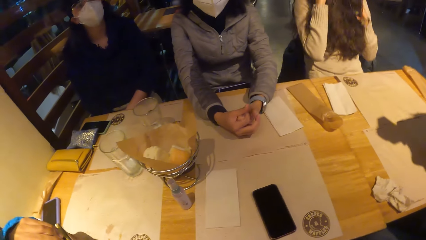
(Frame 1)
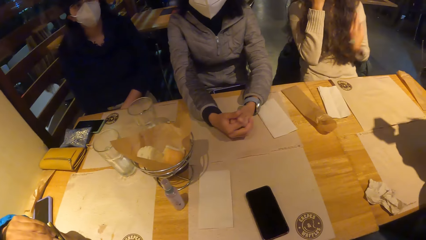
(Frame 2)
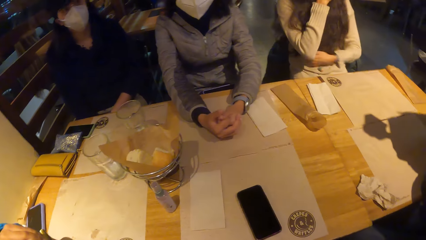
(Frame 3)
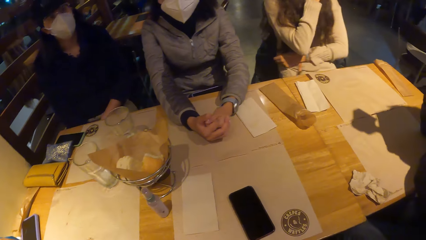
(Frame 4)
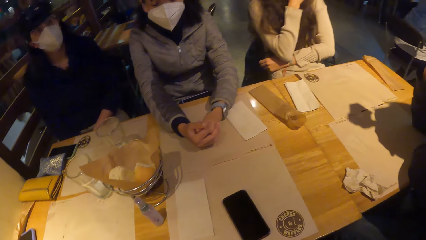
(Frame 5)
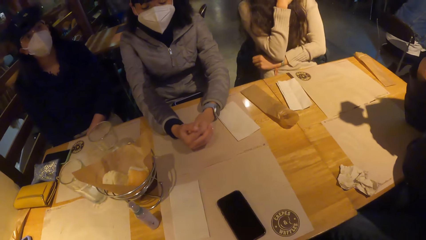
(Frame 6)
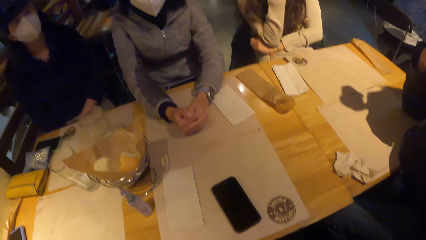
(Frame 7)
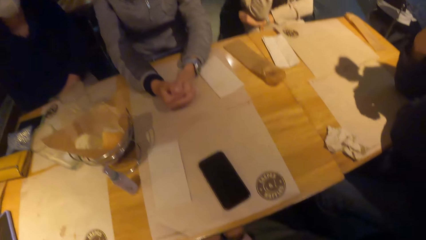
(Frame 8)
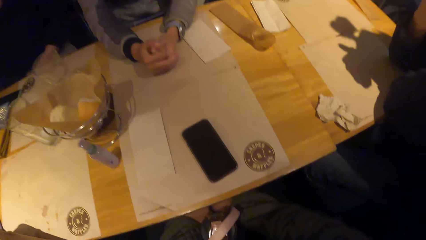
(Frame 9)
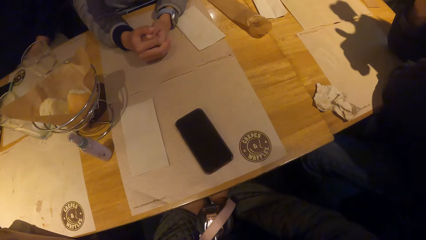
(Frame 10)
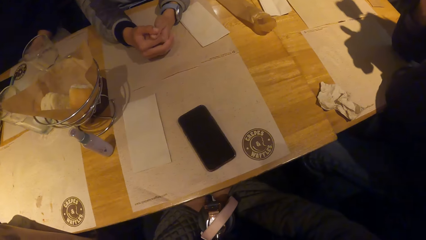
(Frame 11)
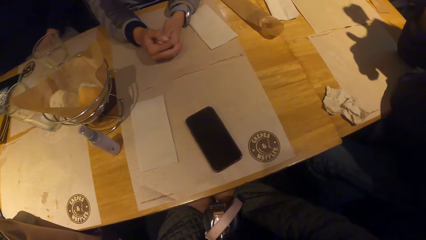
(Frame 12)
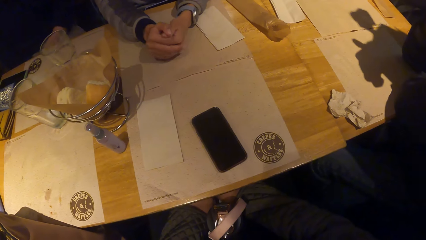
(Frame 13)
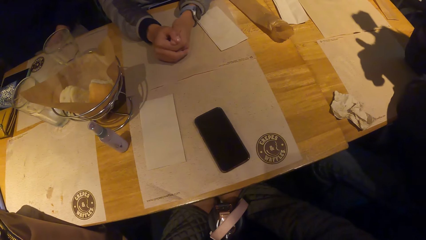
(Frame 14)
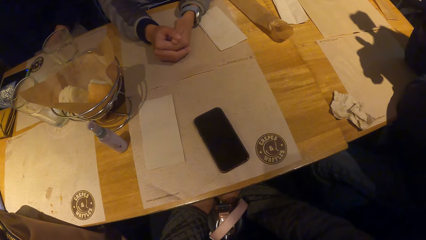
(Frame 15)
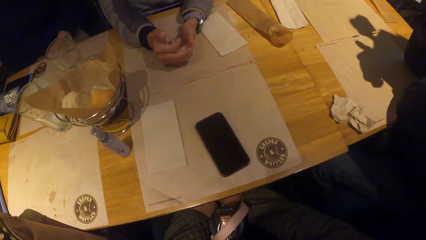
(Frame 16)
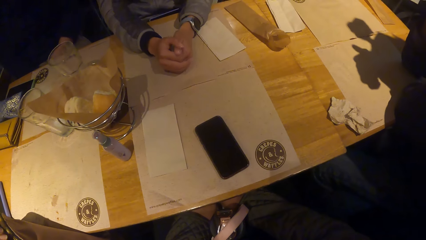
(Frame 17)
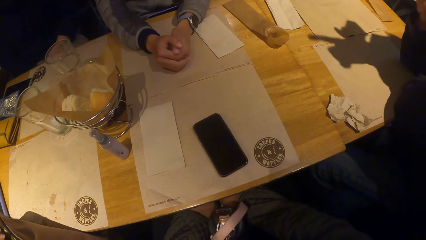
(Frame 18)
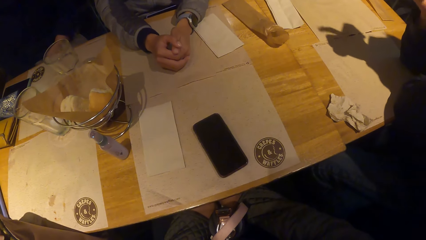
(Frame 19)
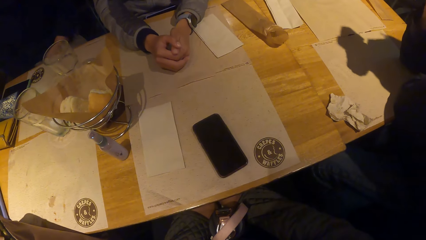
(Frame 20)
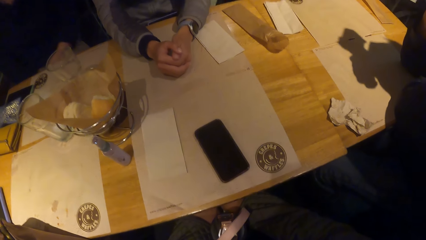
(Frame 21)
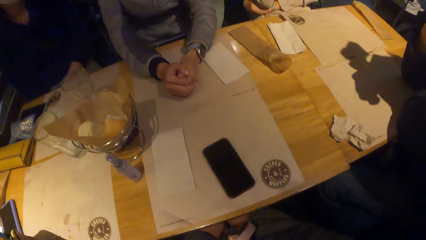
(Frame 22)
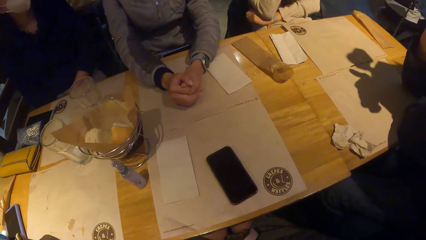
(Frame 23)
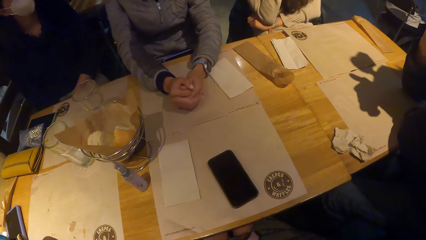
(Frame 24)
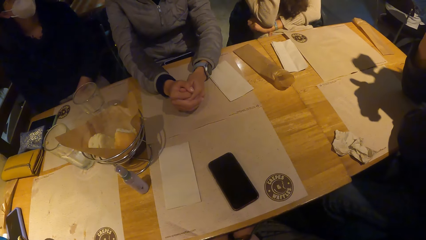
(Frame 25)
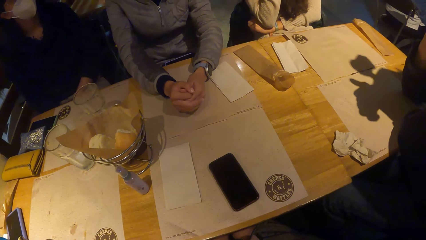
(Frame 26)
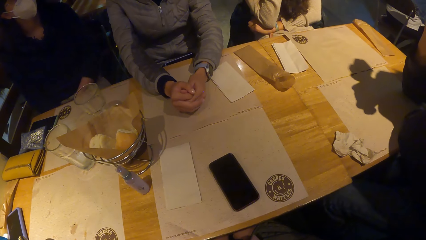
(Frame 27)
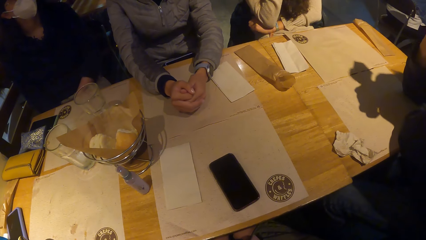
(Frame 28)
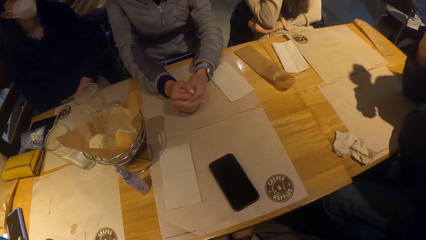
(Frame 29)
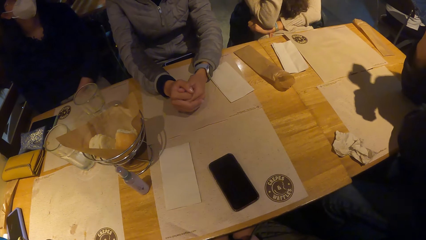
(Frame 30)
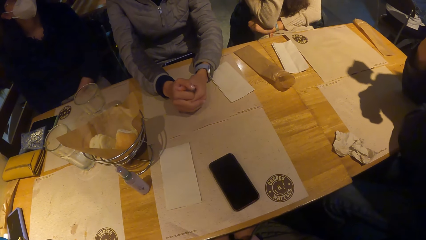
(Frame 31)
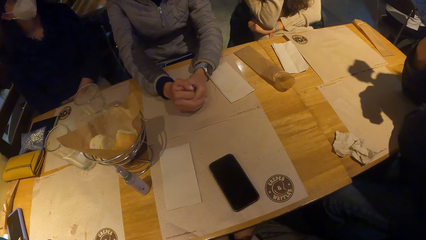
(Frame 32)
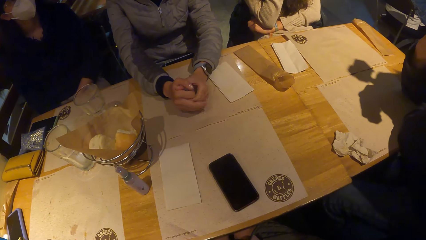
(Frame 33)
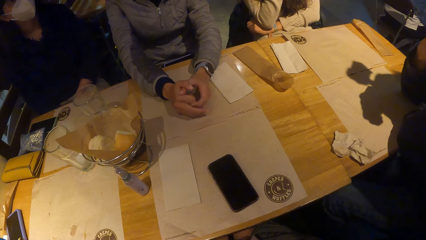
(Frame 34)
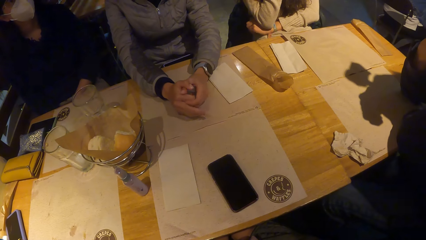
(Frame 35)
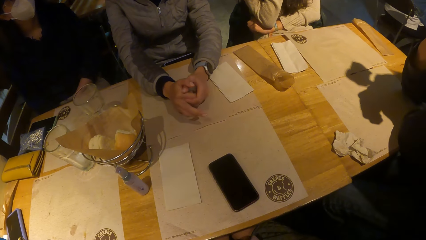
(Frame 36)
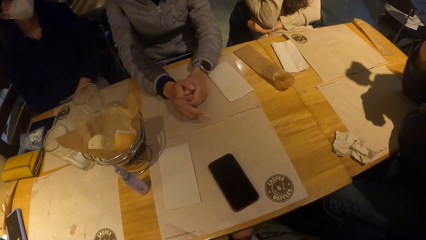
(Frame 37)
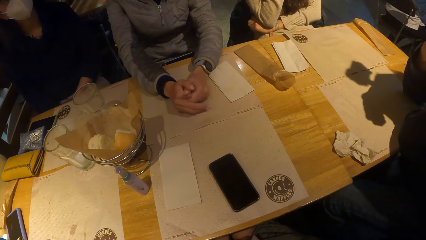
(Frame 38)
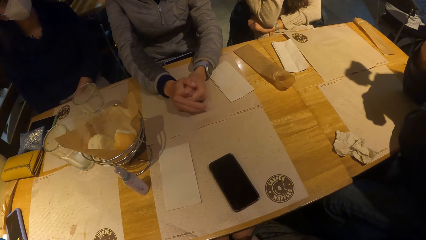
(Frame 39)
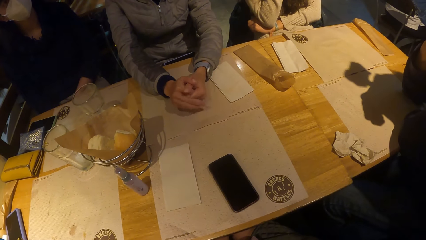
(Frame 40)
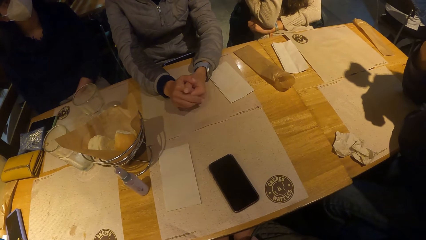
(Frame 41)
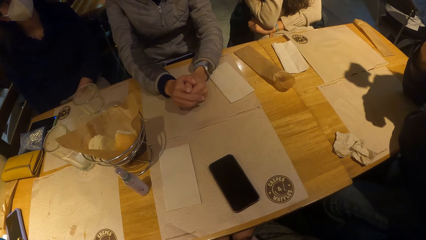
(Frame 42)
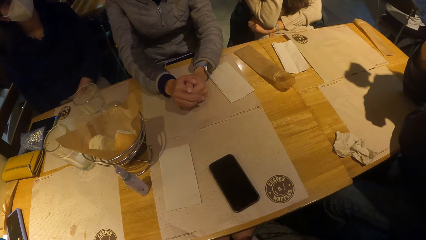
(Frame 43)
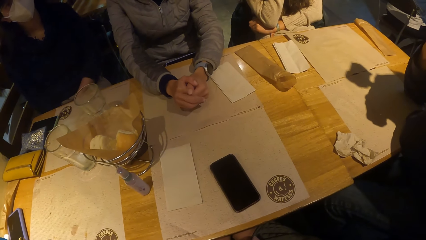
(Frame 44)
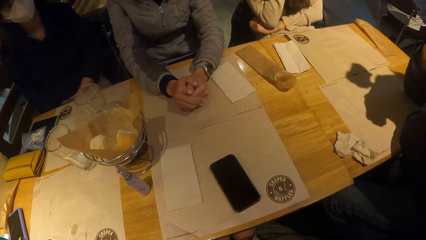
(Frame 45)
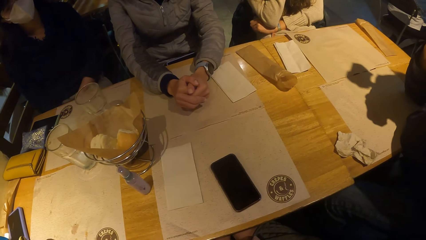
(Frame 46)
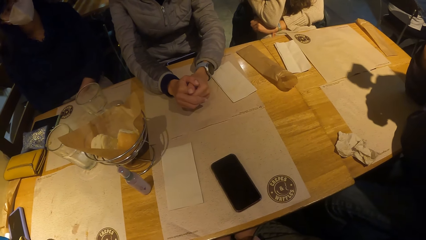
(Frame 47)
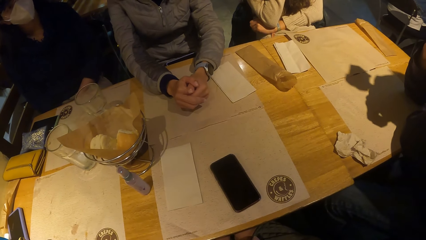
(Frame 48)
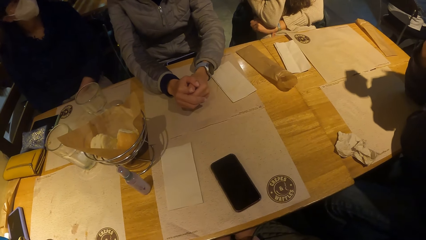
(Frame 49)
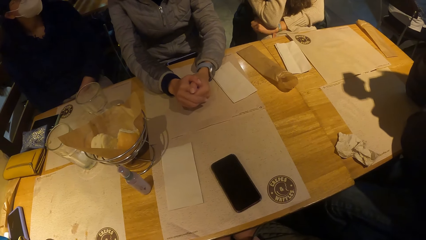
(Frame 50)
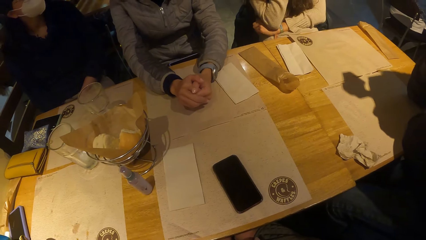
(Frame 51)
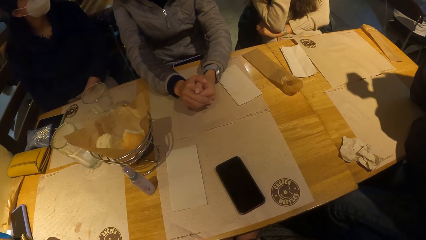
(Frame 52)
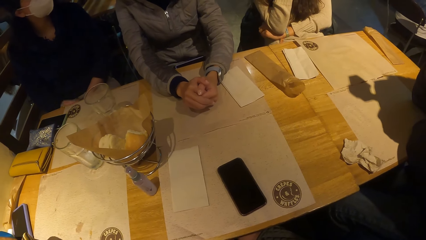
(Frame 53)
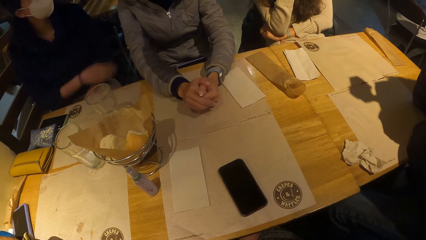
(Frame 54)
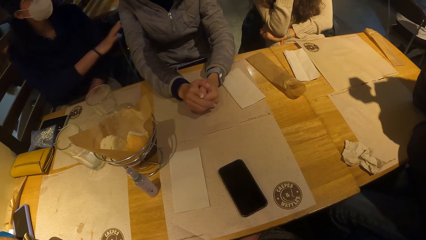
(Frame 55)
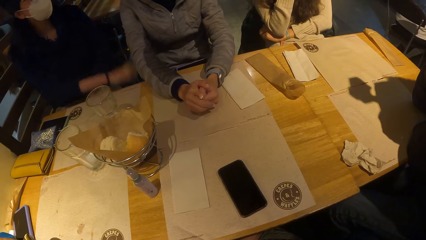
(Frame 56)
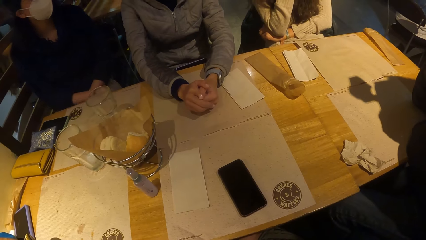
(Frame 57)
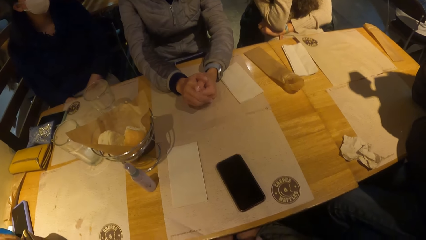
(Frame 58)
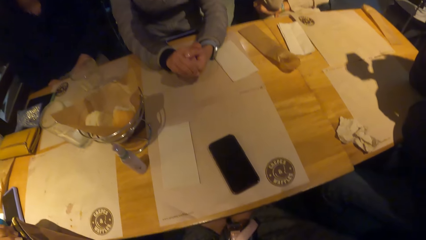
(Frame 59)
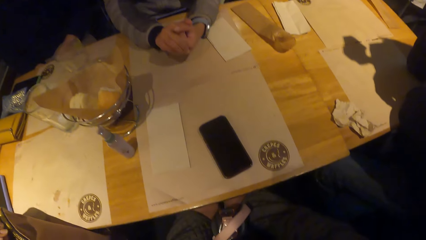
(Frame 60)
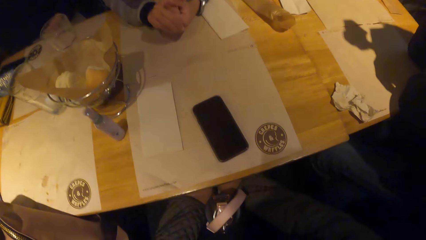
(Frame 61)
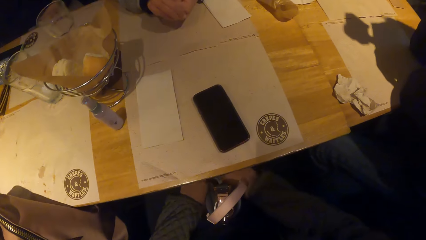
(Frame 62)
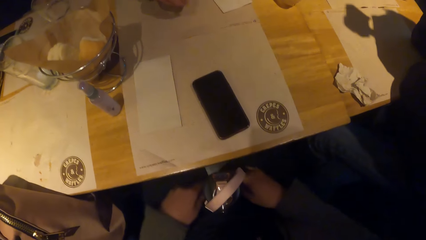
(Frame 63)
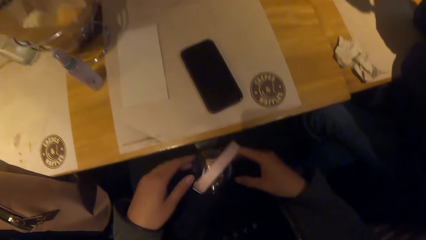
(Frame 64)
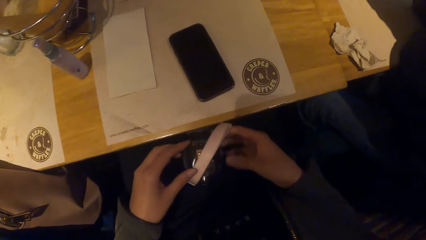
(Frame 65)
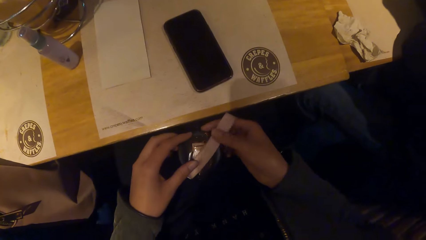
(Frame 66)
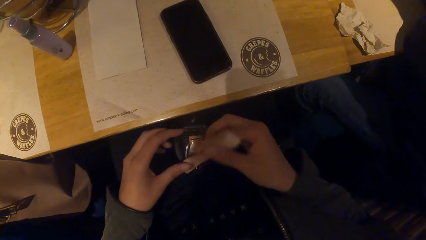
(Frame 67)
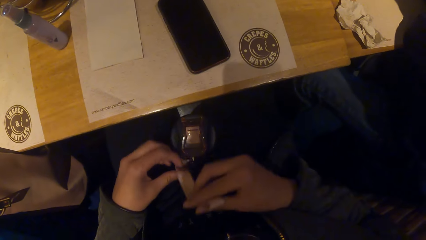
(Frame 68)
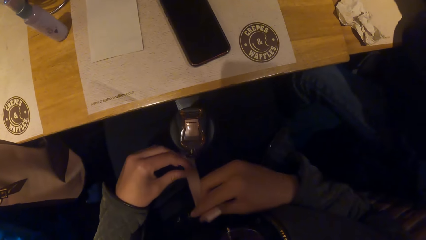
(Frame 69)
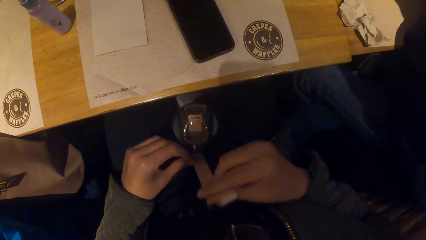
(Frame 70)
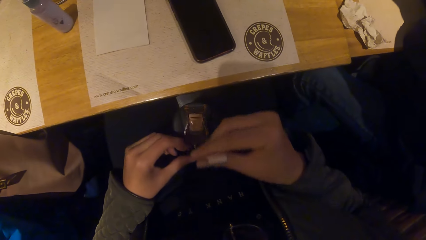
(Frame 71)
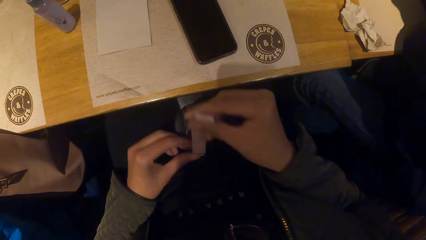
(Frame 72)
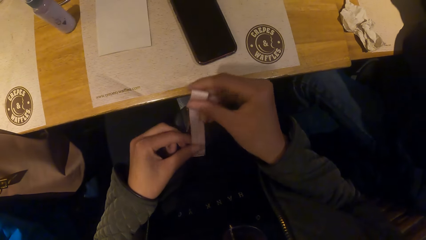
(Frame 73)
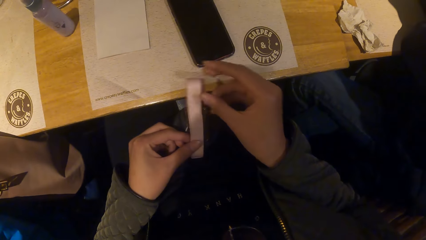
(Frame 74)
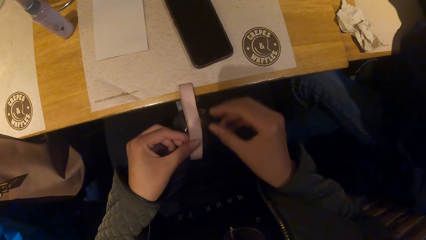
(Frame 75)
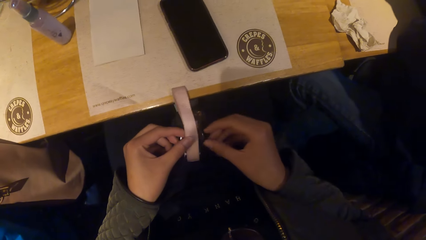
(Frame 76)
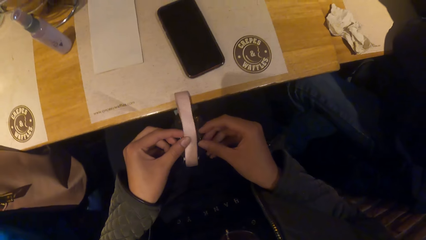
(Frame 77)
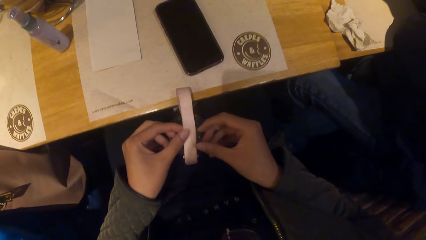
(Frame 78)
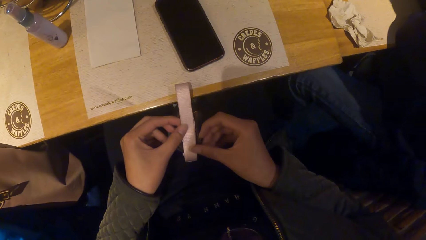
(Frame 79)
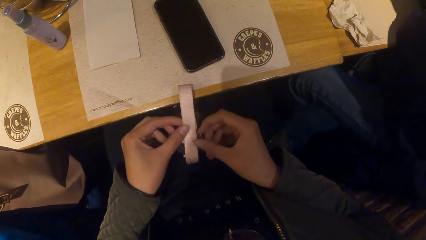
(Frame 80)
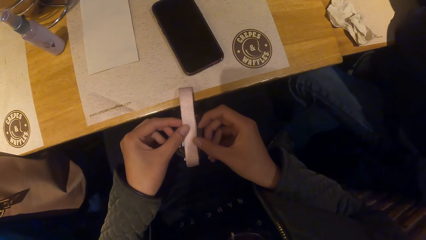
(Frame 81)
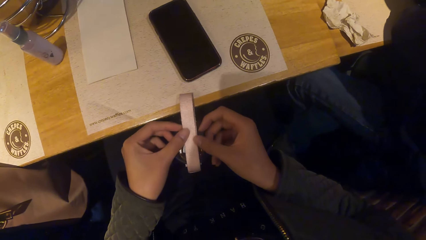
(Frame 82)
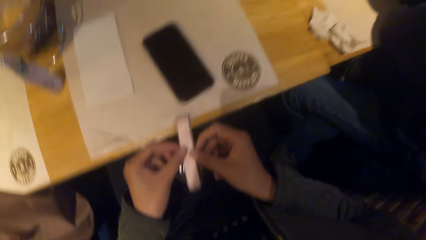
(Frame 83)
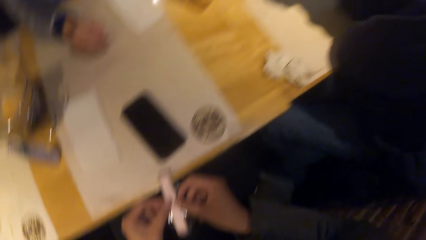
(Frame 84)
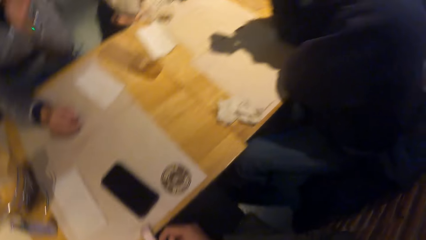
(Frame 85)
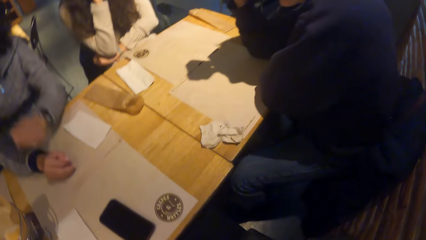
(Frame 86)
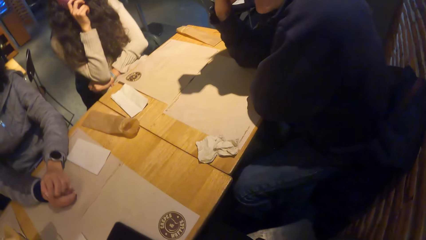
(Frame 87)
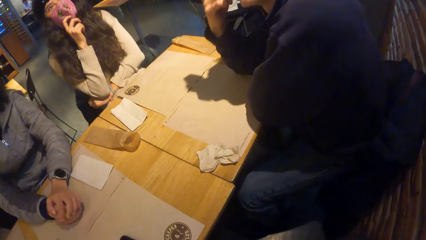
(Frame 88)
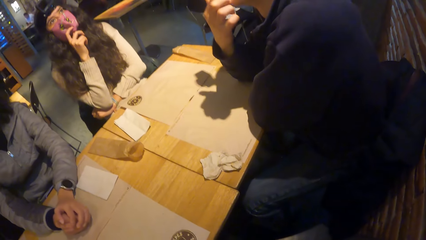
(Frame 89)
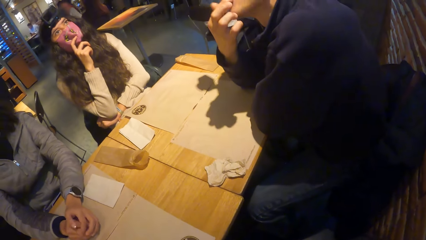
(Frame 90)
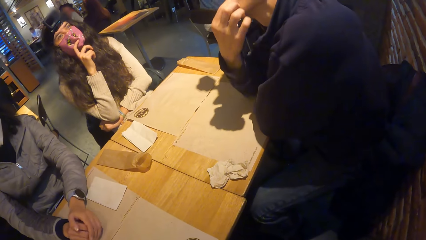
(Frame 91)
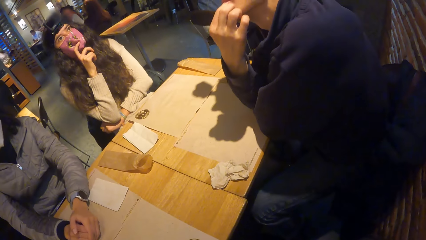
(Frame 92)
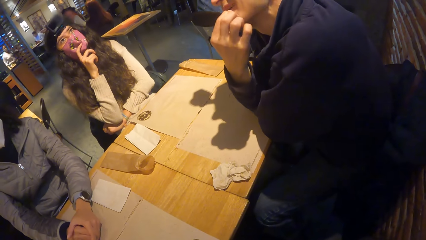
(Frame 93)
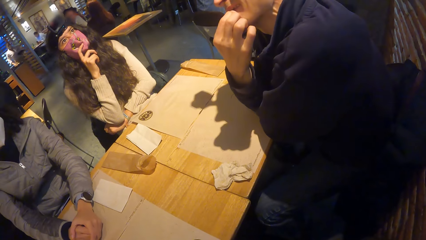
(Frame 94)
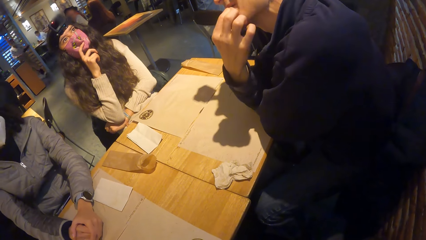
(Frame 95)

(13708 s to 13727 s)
The camera wearer turns around the room. They turn the handle of a water bottle with both hands. They hold the bottle strap.
